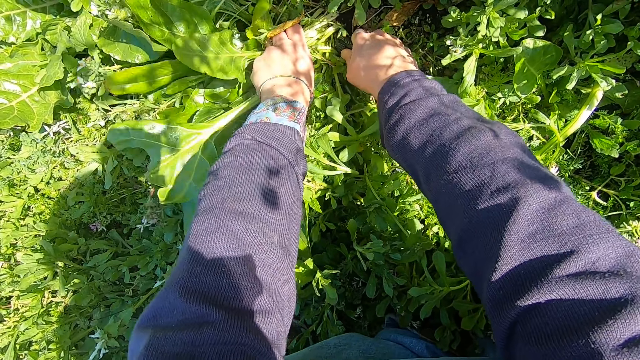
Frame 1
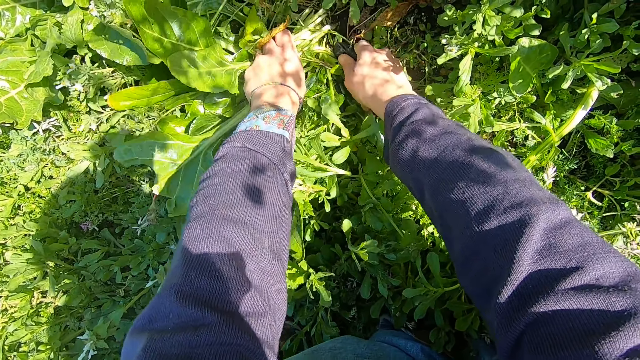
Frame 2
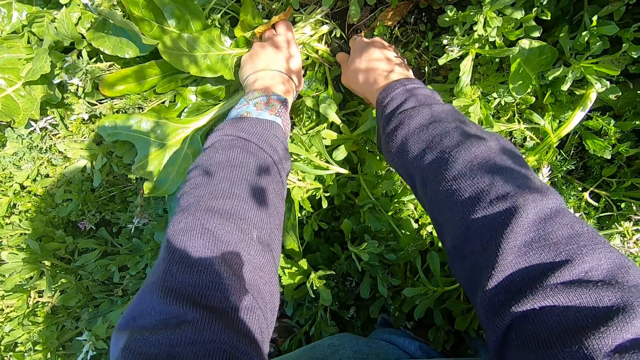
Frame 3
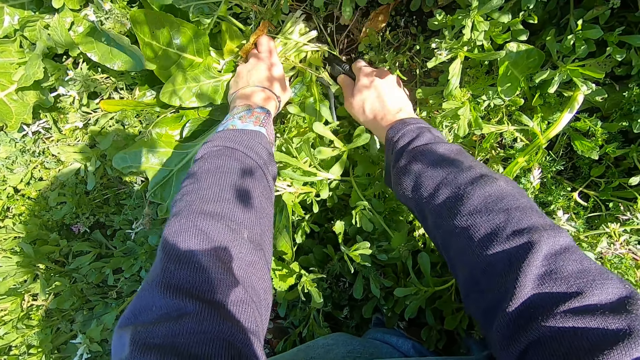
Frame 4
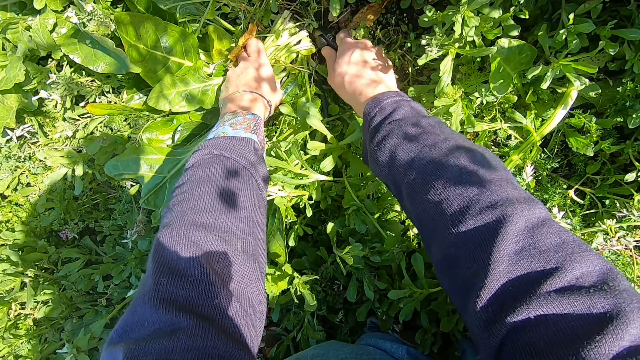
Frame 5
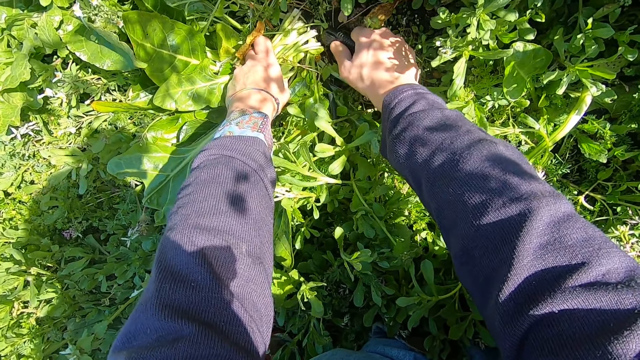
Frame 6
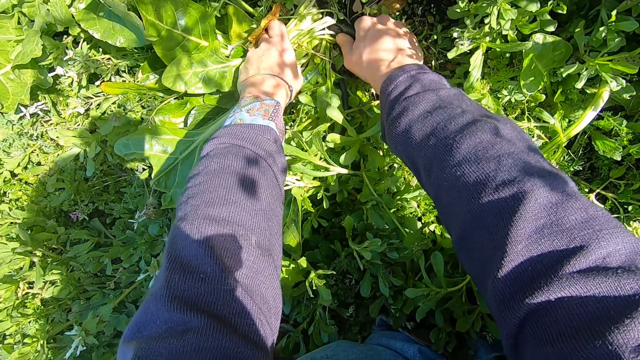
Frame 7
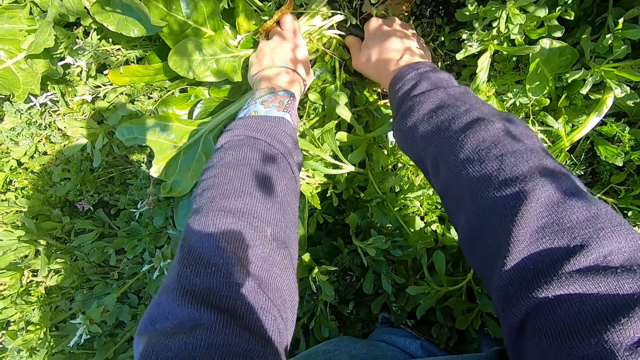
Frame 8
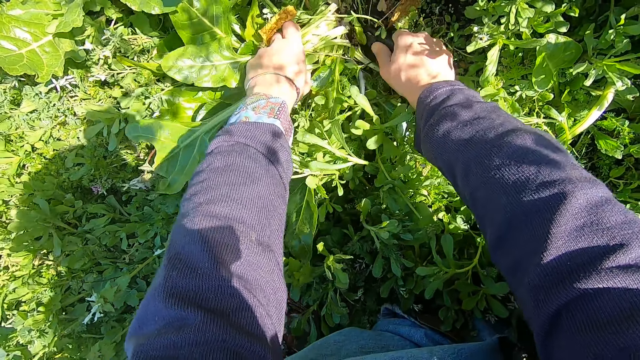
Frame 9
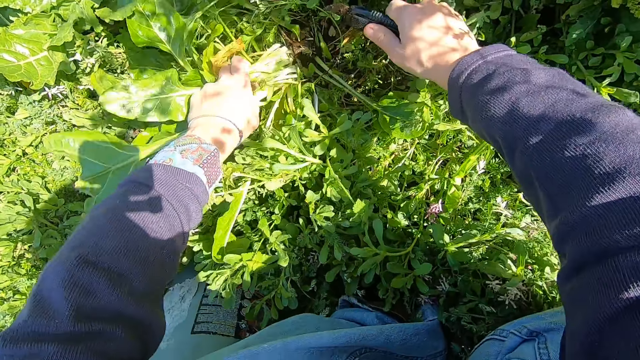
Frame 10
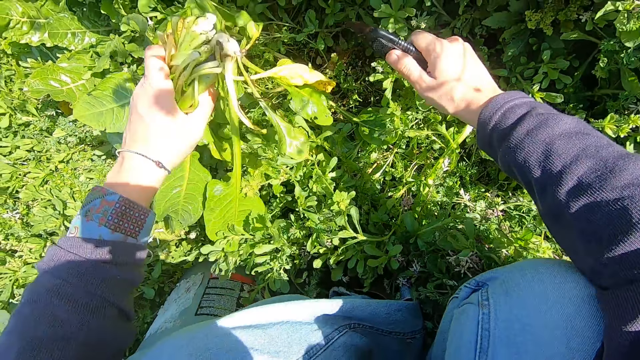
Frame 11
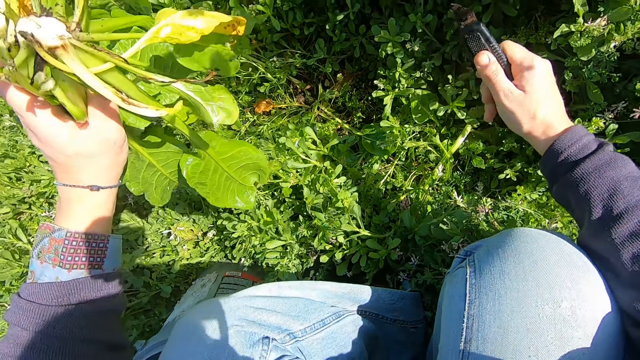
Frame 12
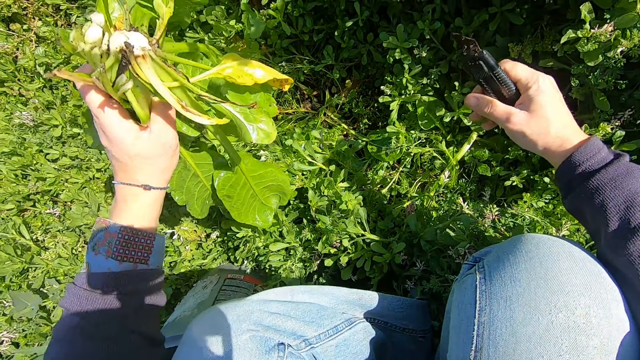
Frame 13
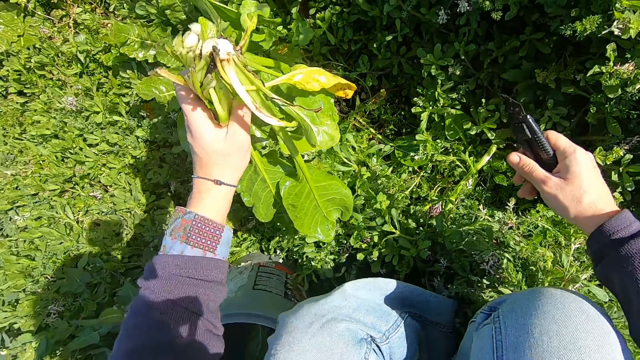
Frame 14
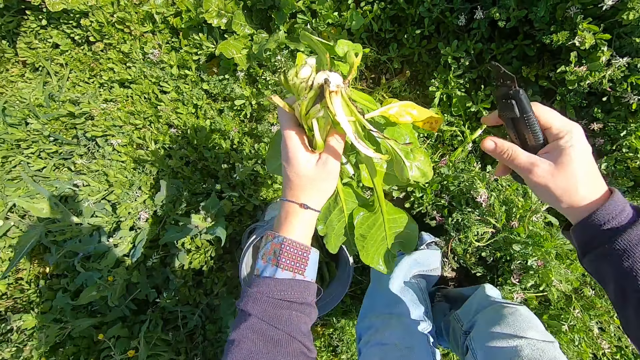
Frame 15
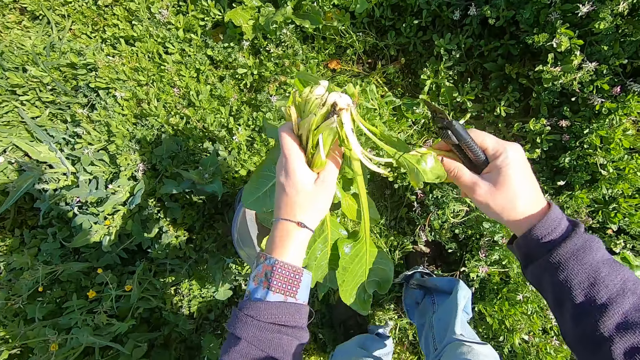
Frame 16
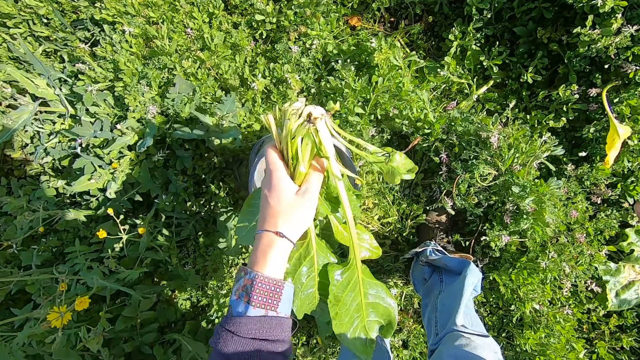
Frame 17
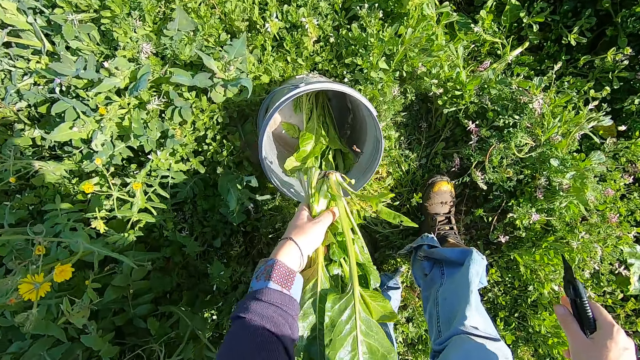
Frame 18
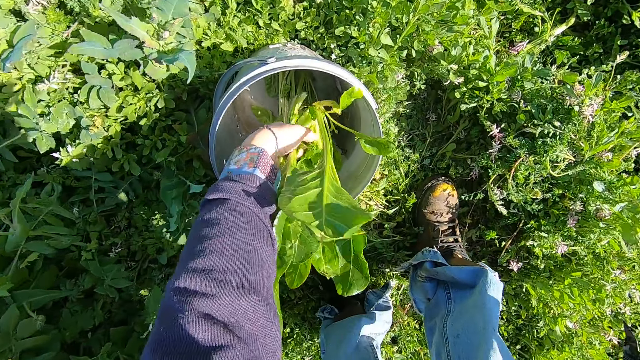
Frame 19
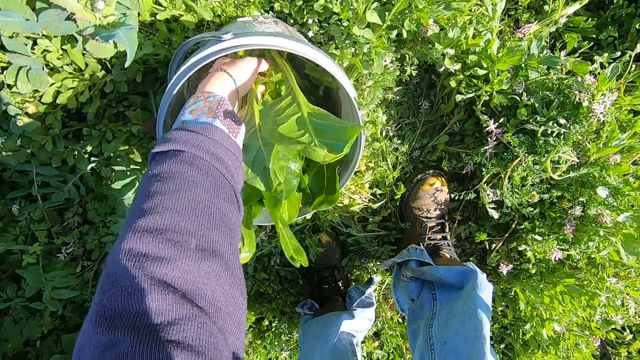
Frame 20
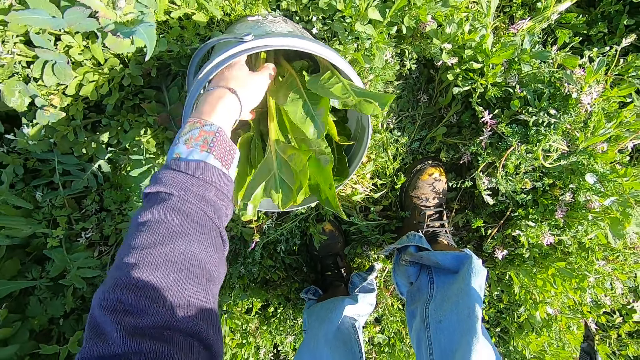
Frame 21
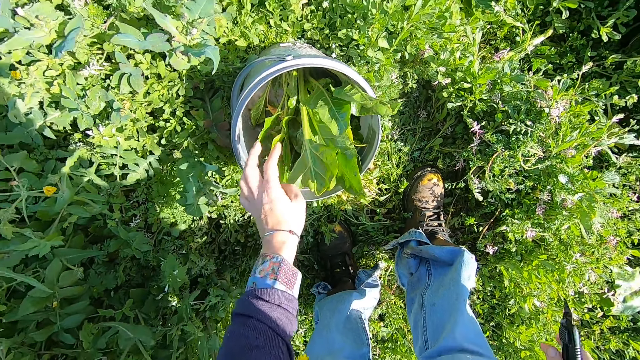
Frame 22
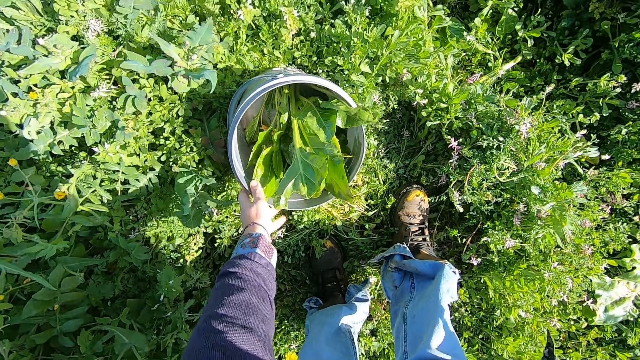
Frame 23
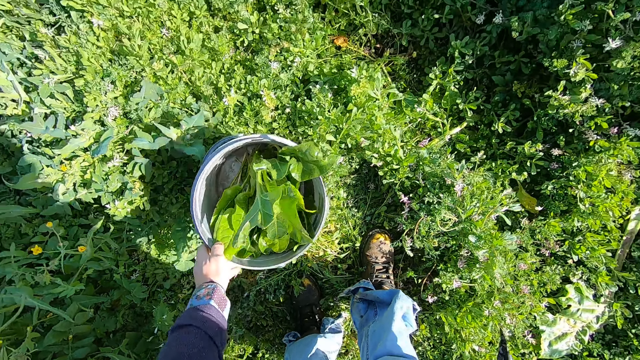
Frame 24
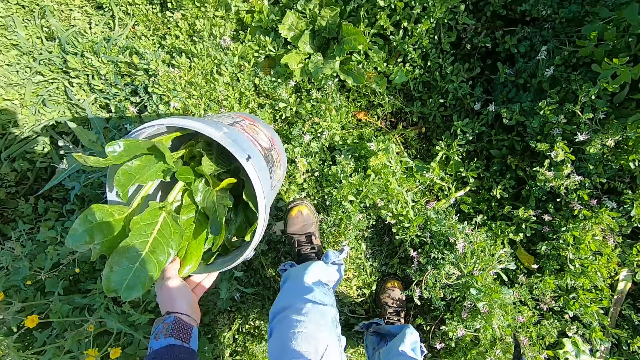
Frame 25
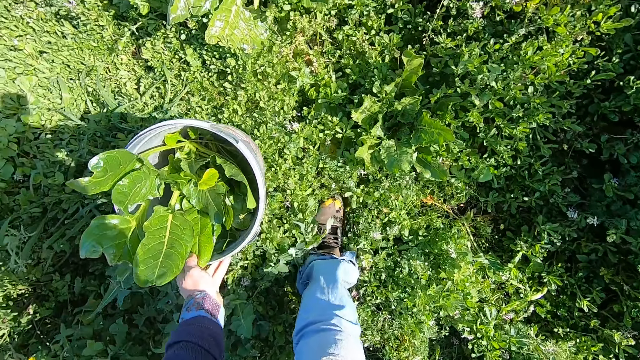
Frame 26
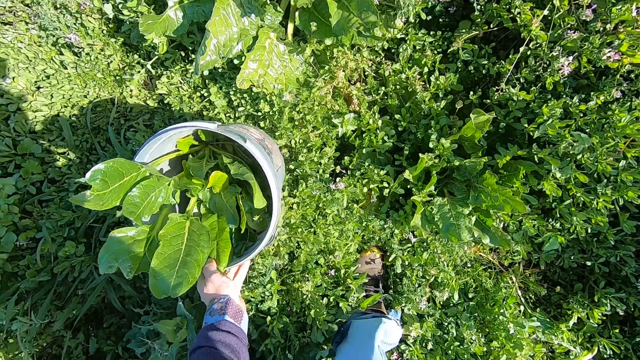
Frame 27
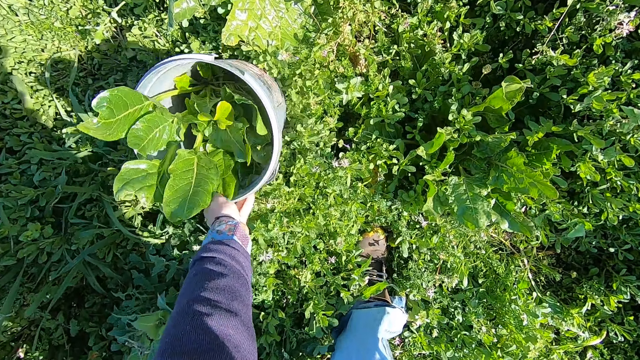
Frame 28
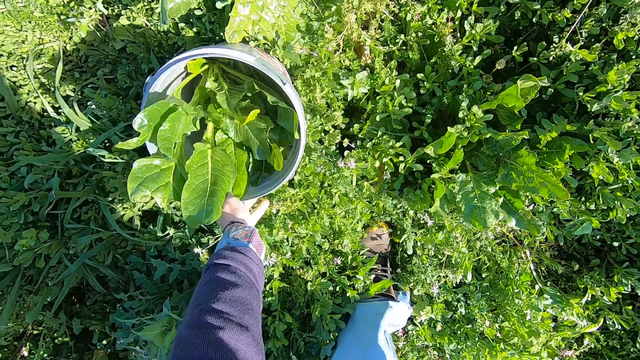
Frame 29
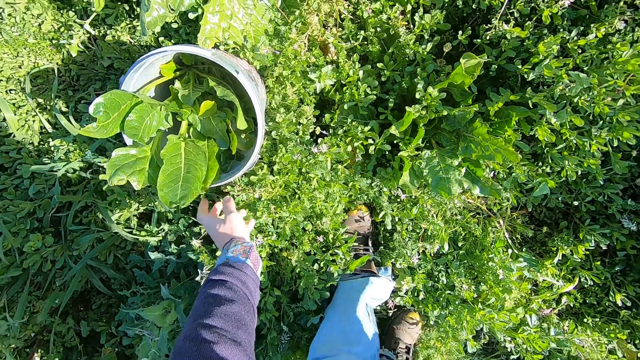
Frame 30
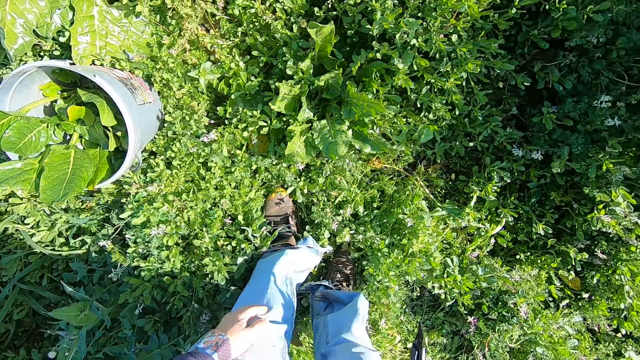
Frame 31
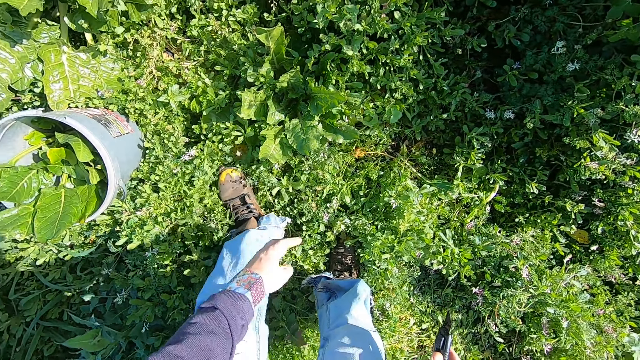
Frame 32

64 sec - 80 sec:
The camera wearer brings out the cut plant. He stands up. He tears a leaf off from the cut plant. He throws the leaf away. He puts the cut plant in the same bucket with his left hand. He carries the bucket with his left hand. He moves his left leg forward. He drops the bucket on the ground in another place. He touches his jean trousers with his left hand.

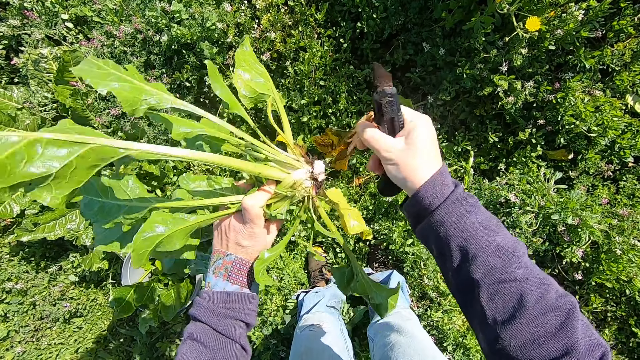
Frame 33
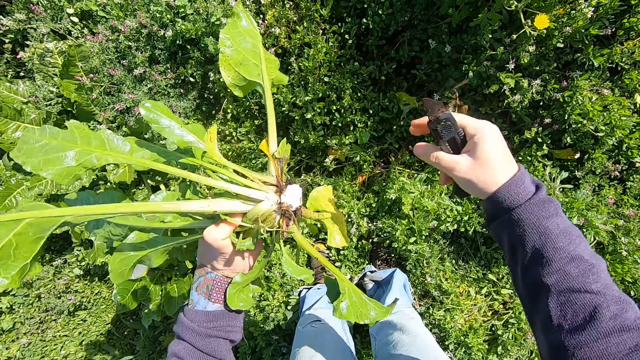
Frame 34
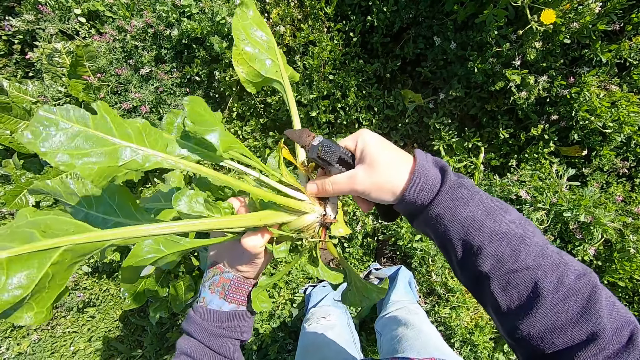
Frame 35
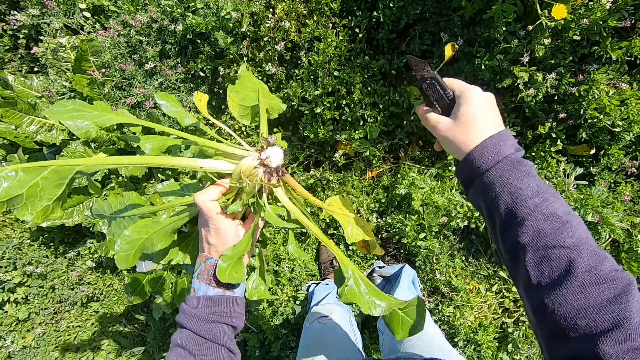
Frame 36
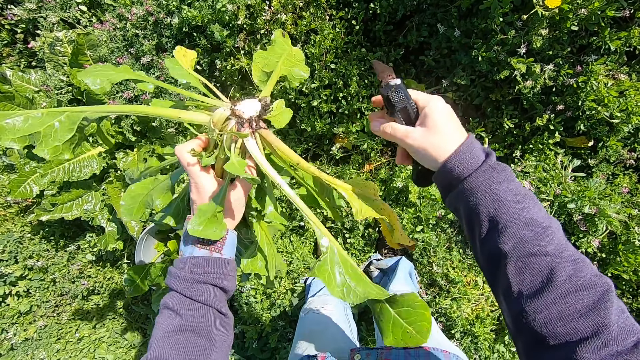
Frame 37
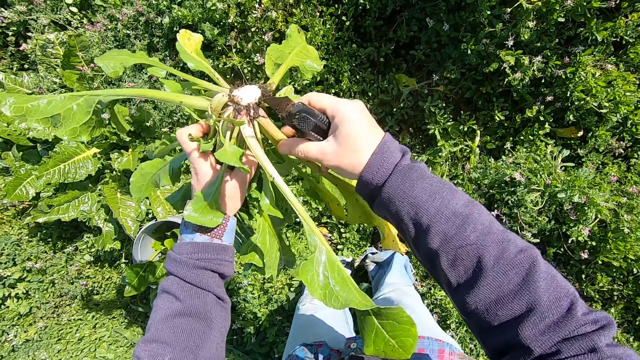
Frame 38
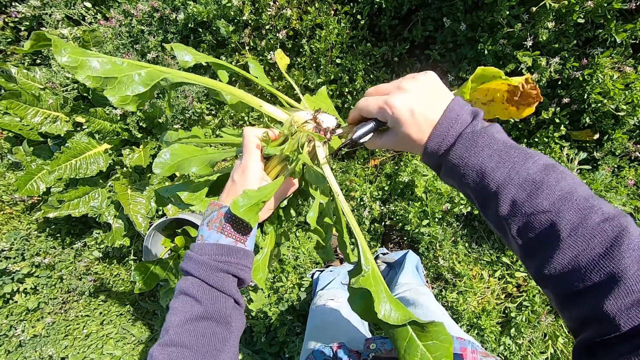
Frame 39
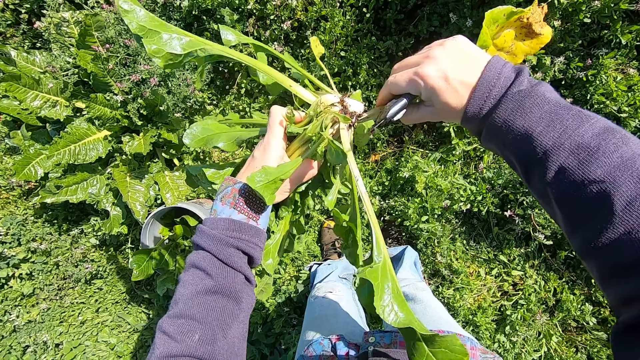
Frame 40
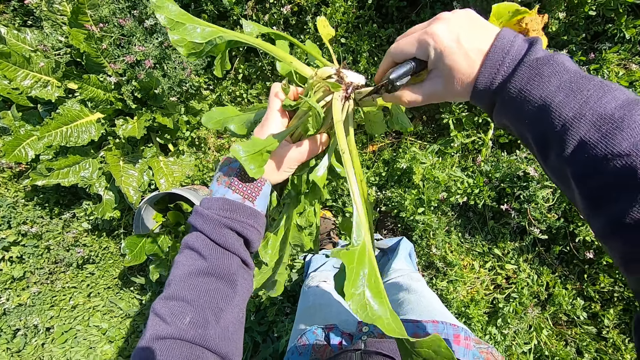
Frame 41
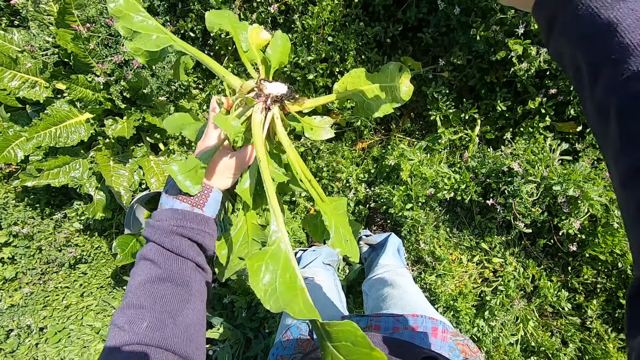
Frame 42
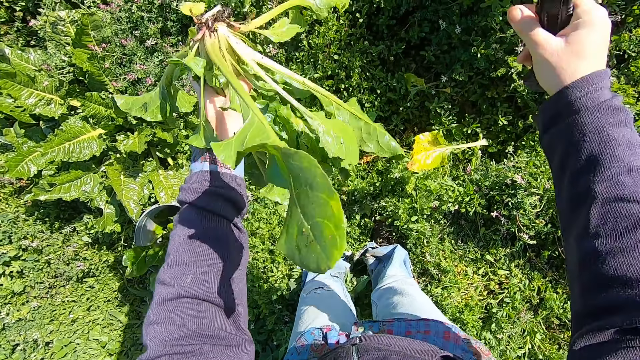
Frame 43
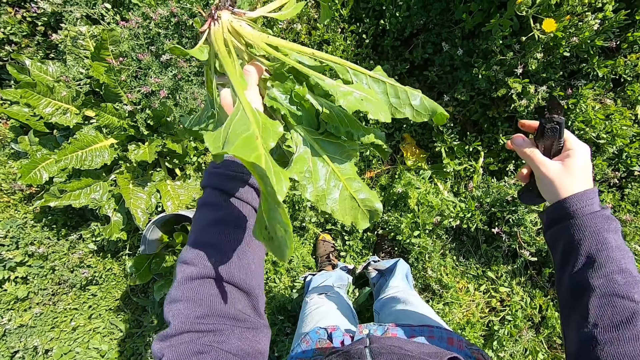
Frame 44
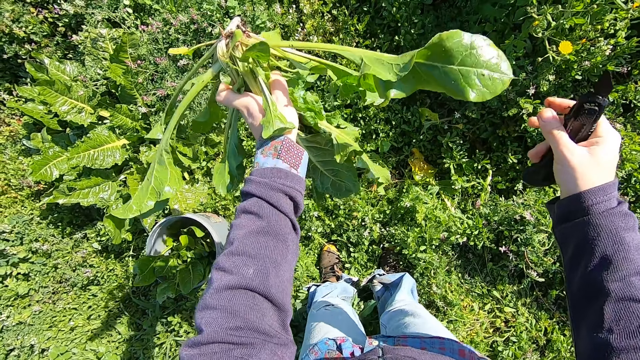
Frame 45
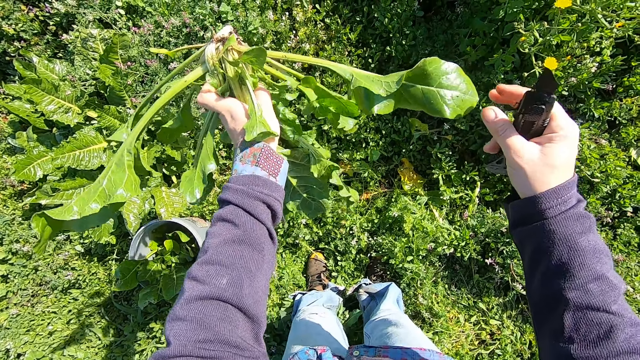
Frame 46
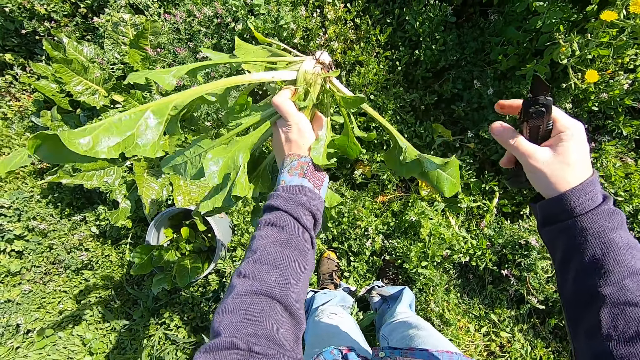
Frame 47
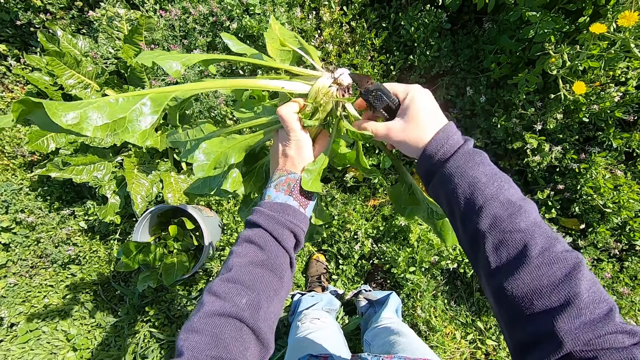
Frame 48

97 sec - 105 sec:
The camera wearer throws the plucked leaf away. They pluck a leaf from the cut plant. They throw the plucked leaf away. They pluck a leaf from the cut plant. They throw the plucked leaf away. They turn the cut plant.
